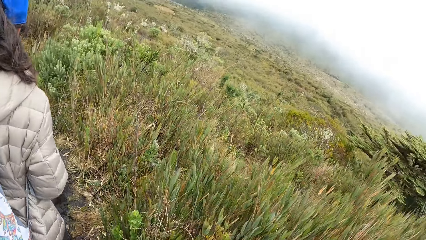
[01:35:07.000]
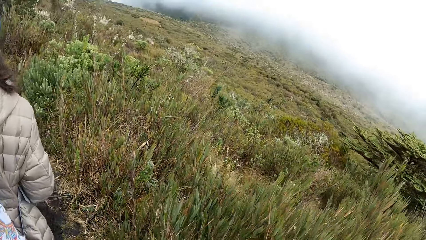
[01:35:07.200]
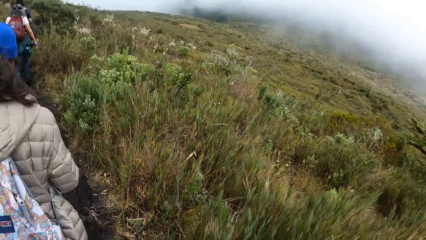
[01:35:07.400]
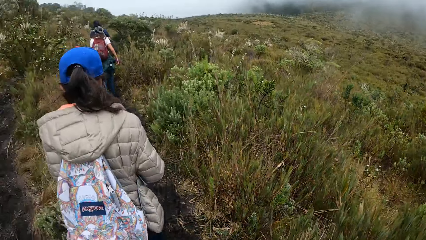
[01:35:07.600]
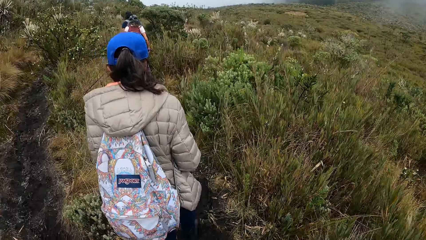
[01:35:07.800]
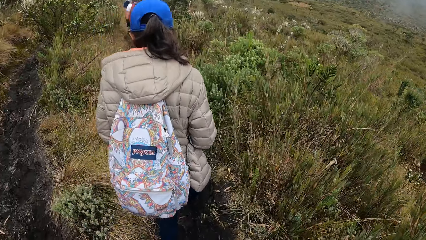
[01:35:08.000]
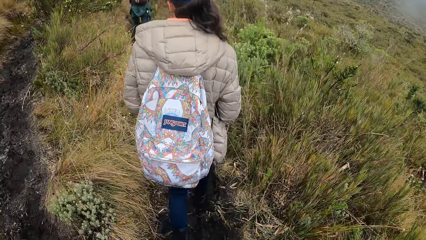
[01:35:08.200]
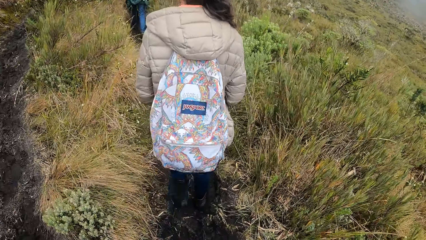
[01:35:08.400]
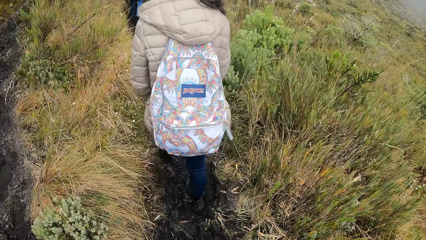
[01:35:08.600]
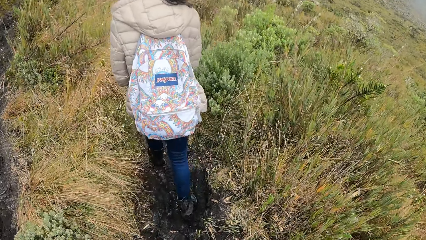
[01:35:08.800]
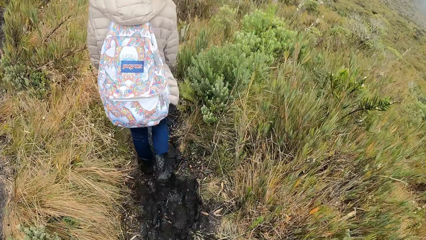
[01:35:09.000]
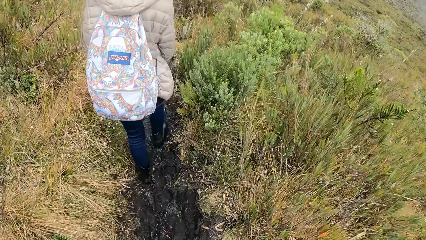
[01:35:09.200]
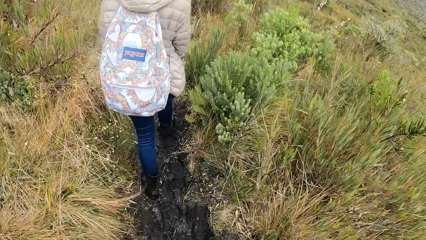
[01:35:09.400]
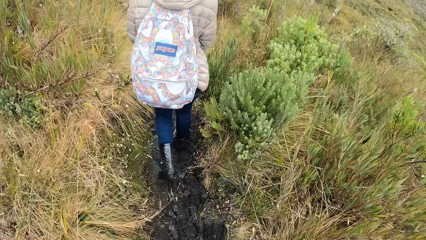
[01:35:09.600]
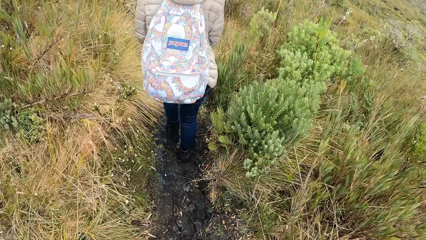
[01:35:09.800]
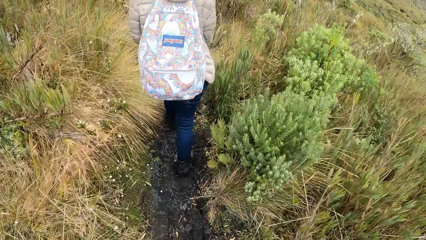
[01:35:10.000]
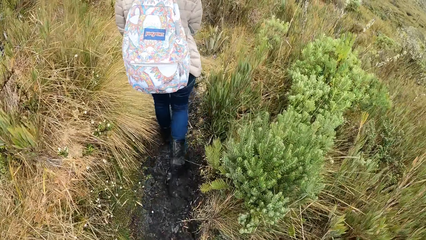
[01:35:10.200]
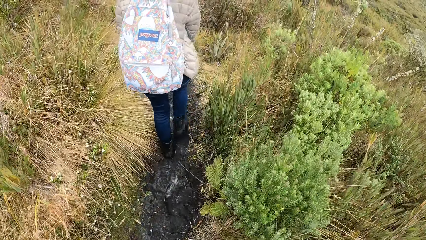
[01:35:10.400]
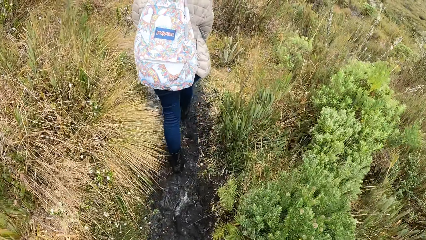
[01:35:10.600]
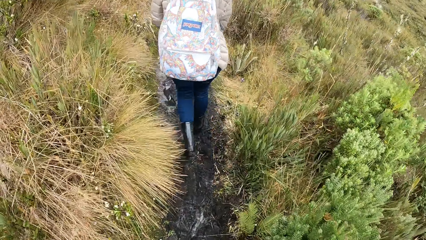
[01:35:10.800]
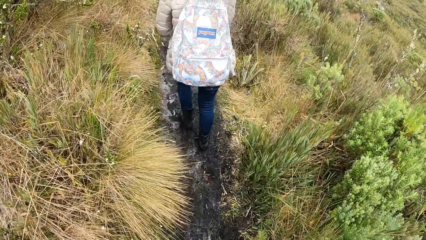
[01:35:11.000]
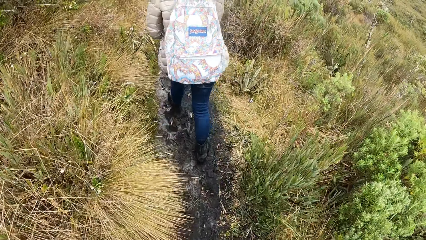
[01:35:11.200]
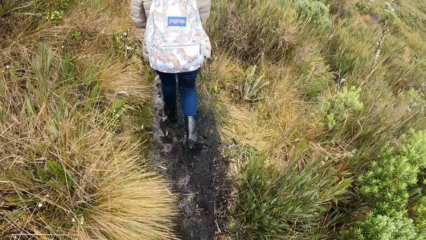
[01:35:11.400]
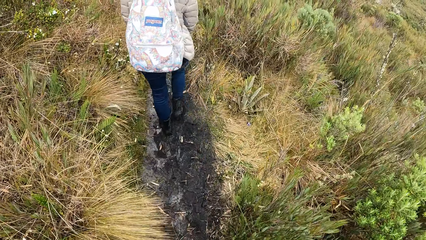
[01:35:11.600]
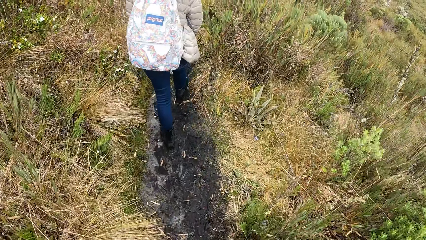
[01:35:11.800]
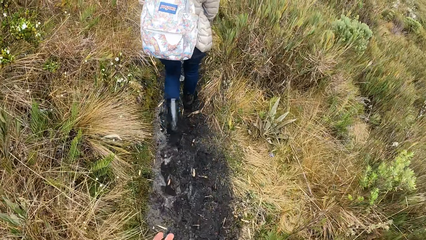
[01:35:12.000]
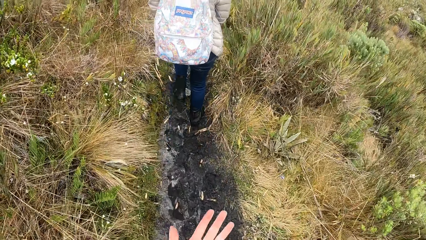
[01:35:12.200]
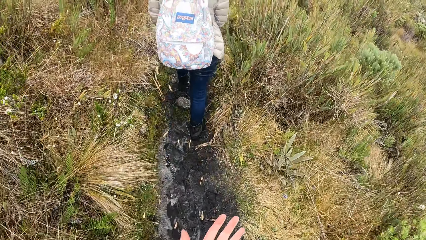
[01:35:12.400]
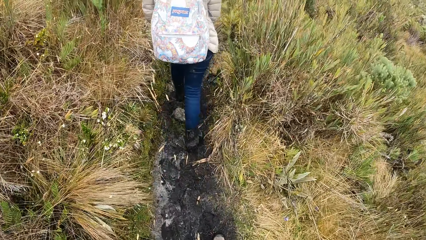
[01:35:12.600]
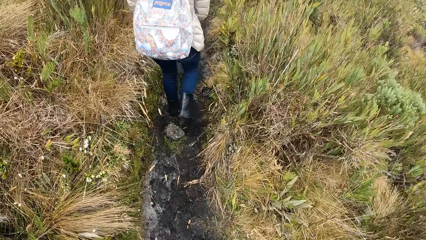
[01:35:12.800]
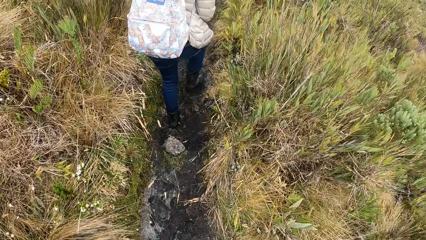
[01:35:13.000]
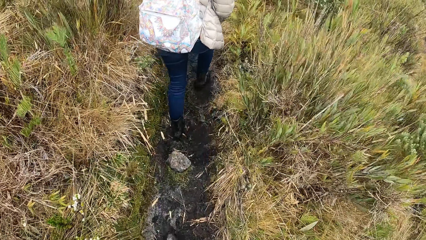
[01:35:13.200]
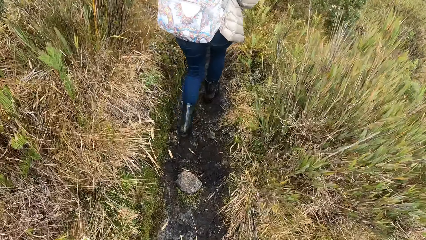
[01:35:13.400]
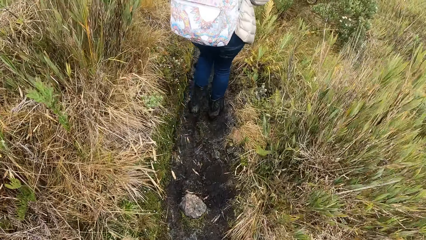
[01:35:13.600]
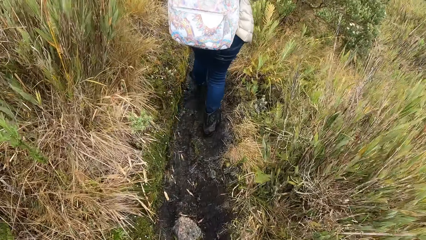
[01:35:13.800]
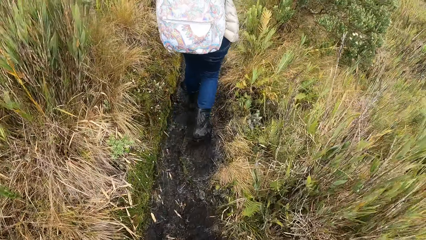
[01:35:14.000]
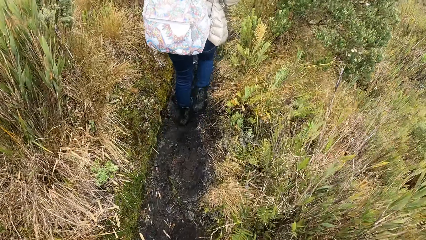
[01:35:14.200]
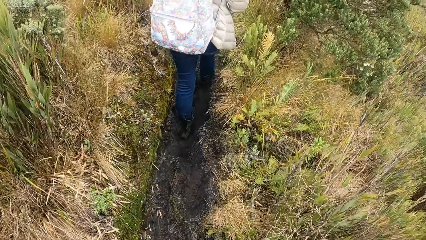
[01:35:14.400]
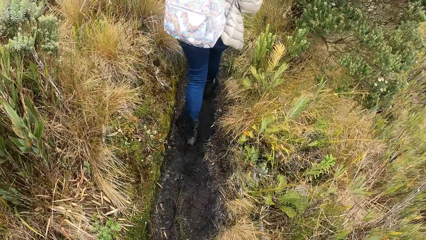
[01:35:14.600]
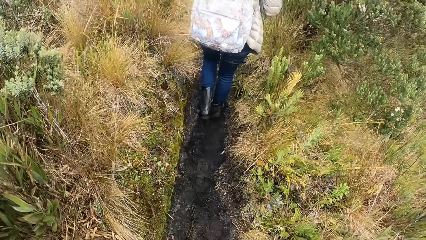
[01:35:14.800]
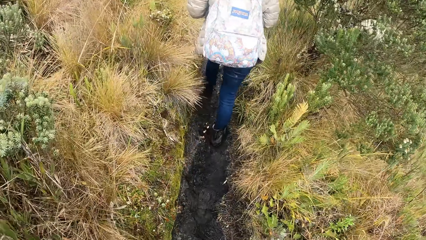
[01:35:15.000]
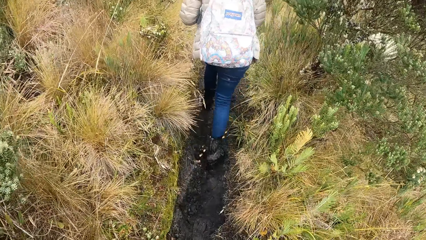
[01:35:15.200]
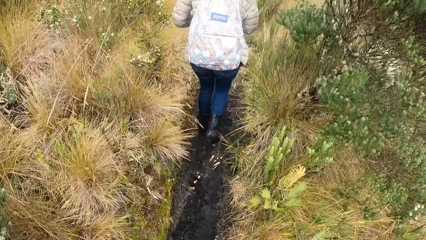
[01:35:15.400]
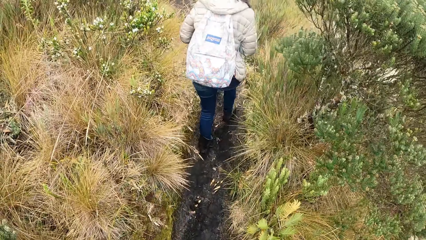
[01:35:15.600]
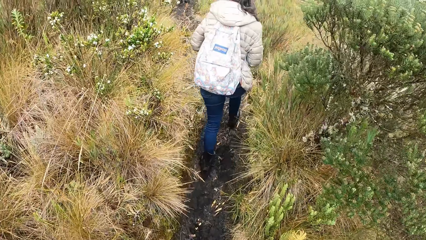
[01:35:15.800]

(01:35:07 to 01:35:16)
The camera wearer moves the hand.

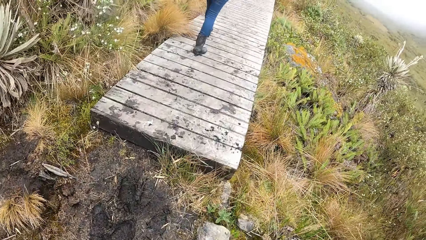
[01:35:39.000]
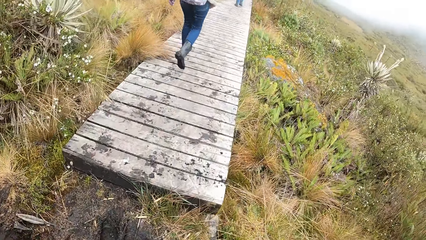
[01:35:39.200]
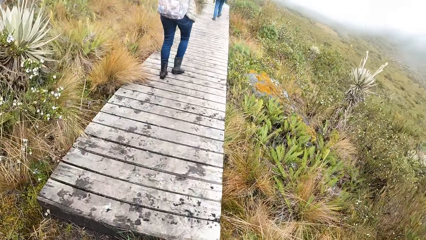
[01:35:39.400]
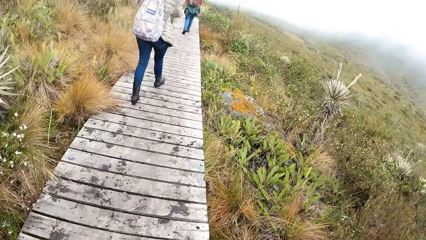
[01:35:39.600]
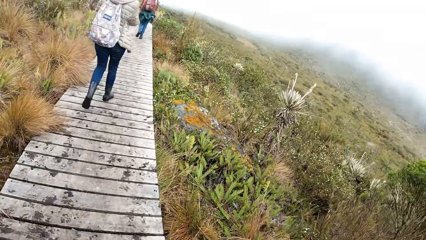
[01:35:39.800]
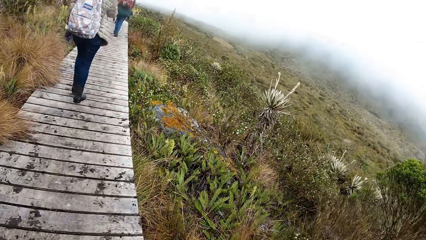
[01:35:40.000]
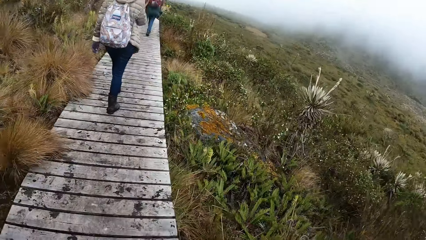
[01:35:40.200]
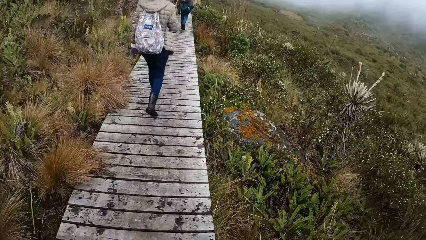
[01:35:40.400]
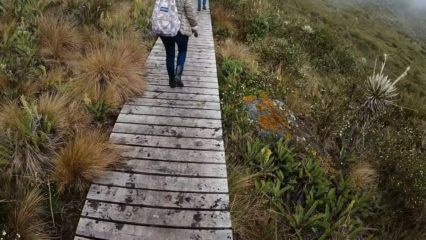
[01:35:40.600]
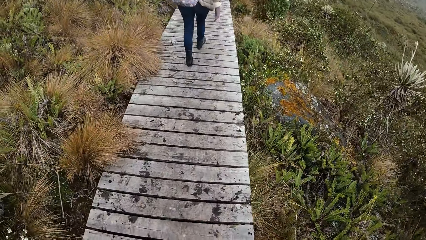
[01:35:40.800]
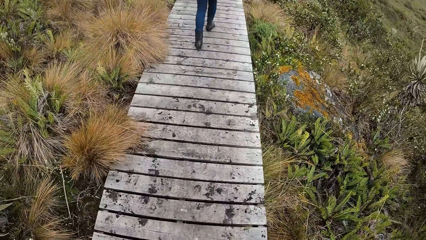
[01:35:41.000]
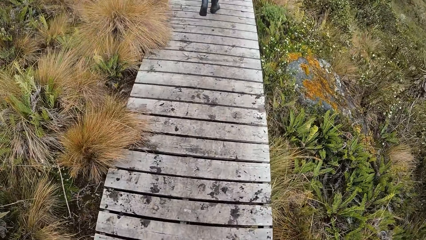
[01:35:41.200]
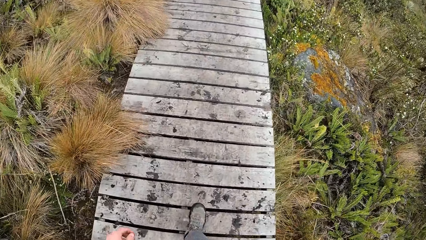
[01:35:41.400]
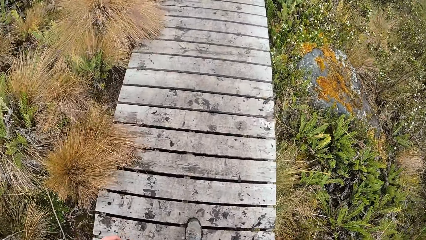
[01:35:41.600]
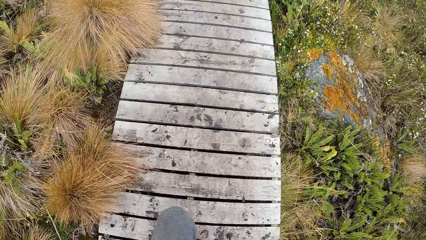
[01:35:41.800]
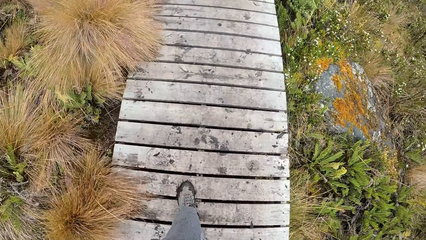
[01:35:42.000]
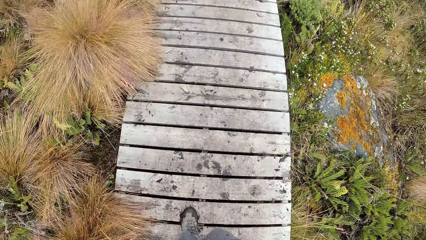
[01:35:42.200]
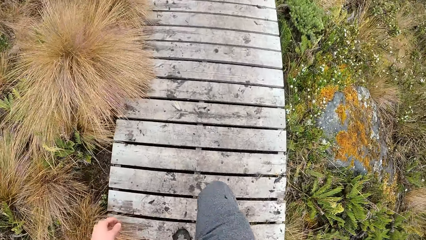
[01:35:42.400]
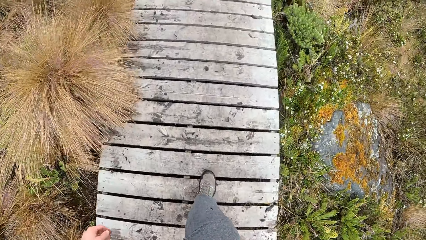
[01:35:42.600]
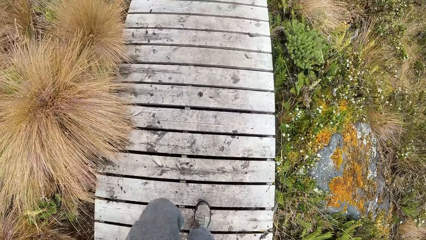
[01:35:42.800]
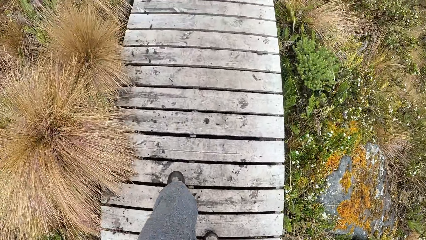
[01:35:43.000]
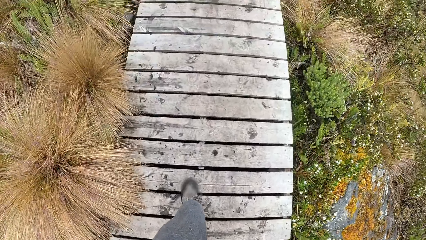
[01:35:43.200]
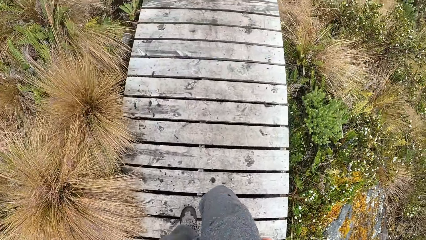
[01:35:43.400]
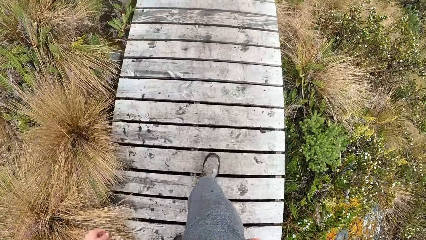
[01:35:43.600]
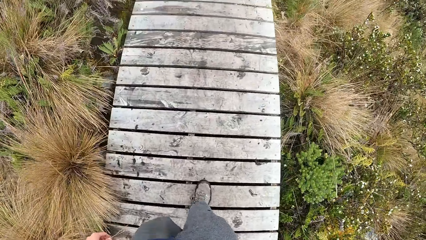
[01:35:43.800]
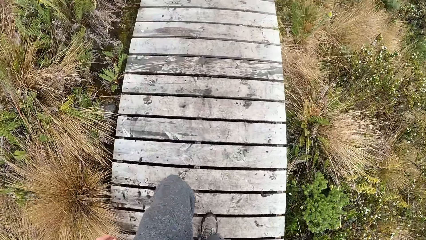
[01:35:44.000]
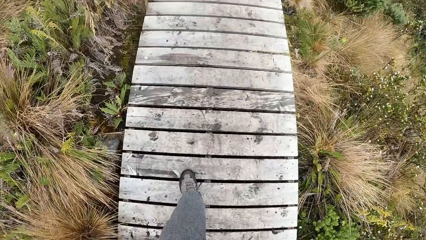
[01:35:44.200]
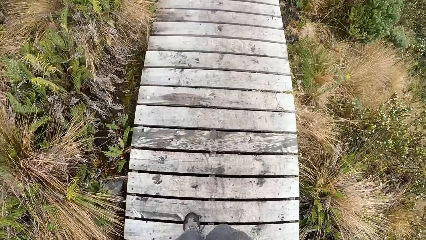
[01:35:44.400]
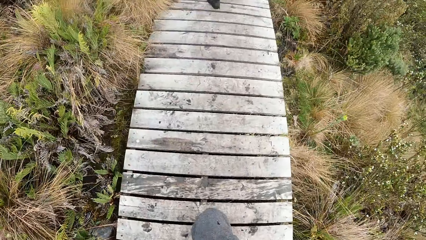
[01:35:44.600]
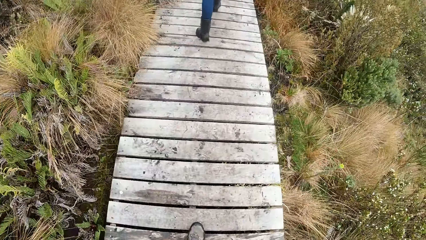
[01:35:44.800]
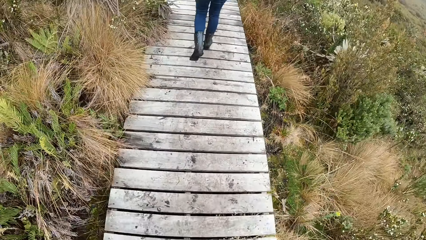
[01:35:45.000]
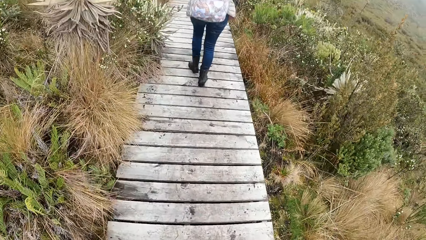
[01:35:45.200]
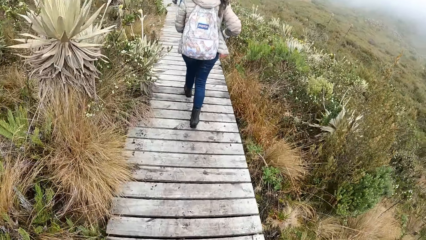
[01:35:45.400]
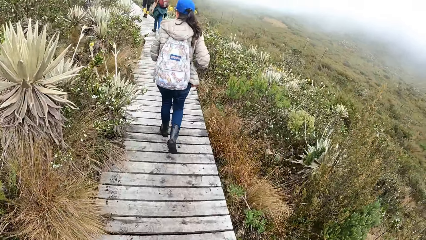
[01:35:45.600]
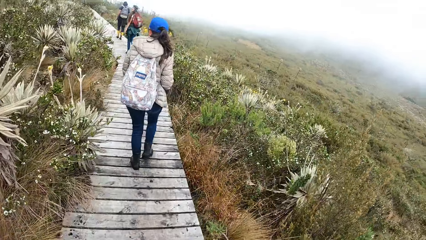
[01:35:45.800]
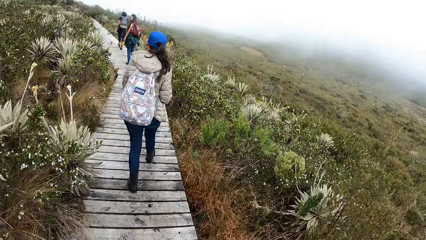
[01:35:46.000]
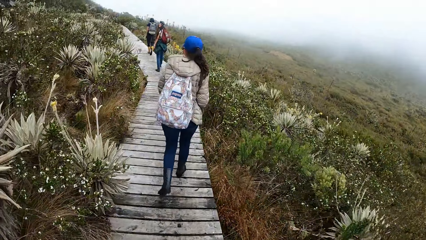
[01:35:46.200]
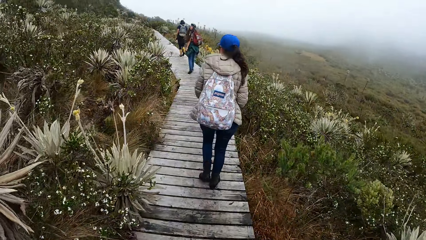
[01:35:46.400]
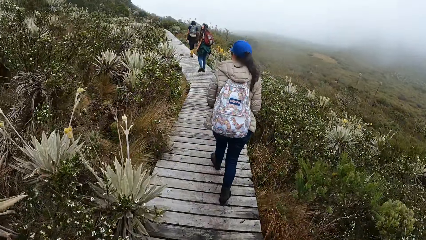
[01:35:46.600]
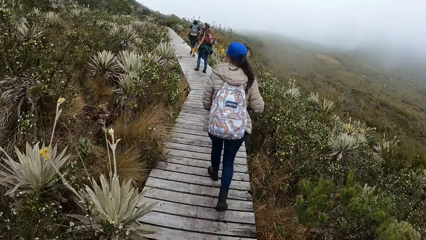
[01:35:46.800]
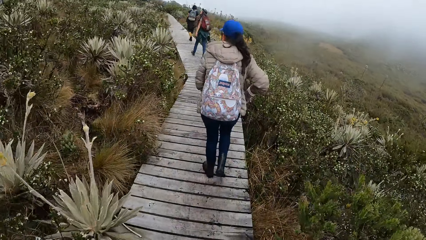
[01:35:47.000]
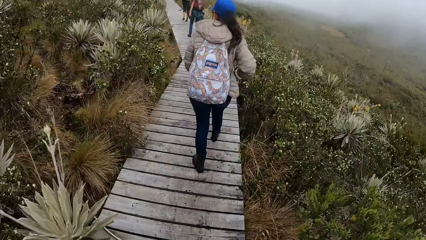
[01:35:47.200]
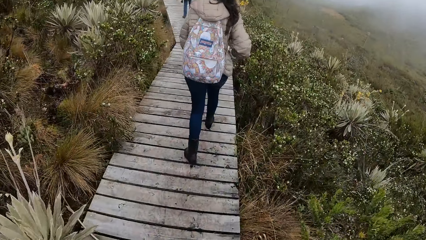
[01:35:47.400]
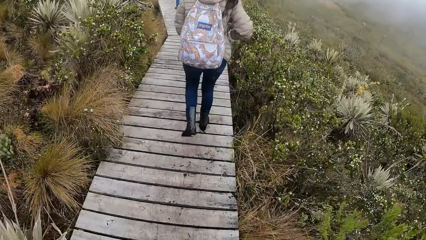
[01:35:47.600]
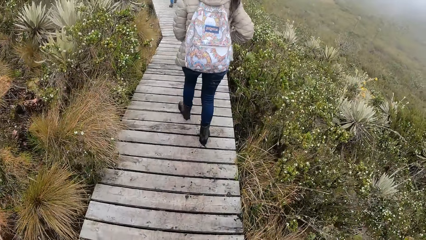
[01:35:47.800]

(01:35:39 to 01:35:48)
The camera wearer walks on a wooden pathway.
